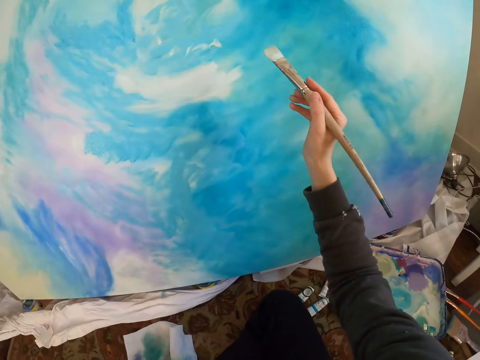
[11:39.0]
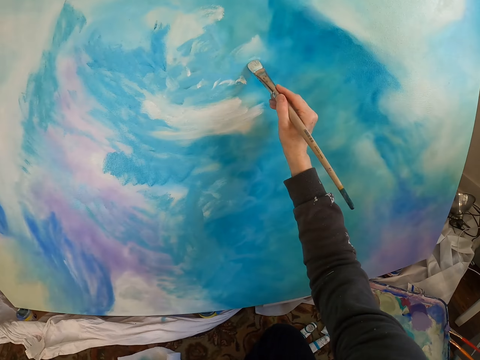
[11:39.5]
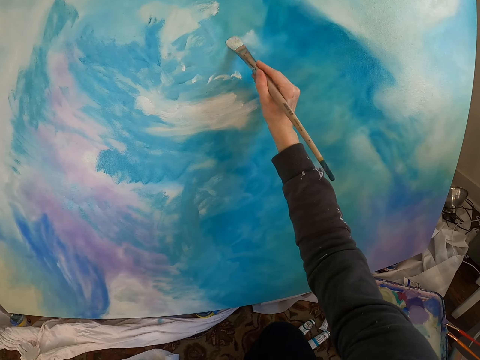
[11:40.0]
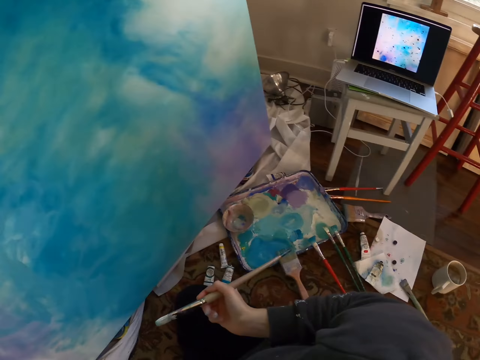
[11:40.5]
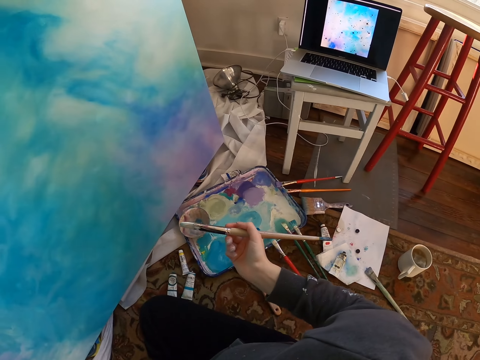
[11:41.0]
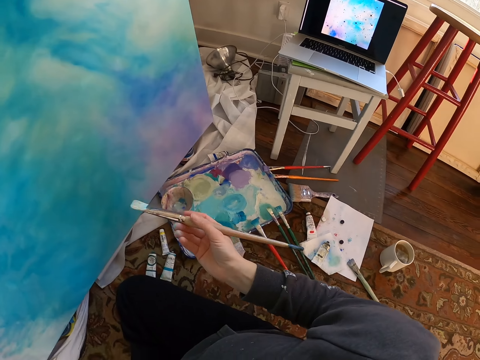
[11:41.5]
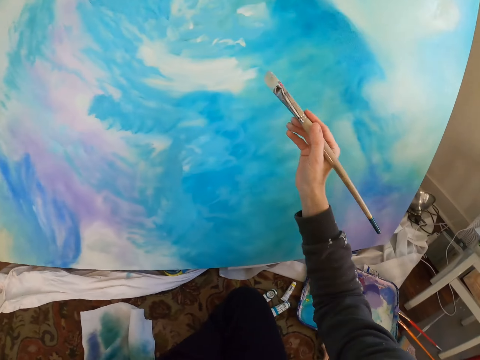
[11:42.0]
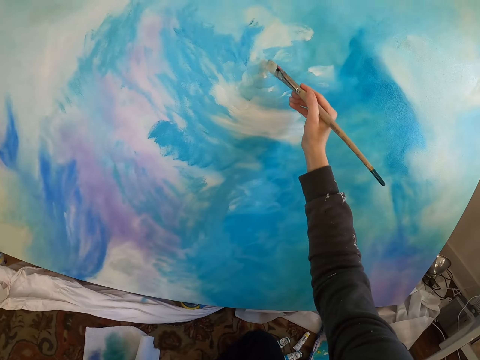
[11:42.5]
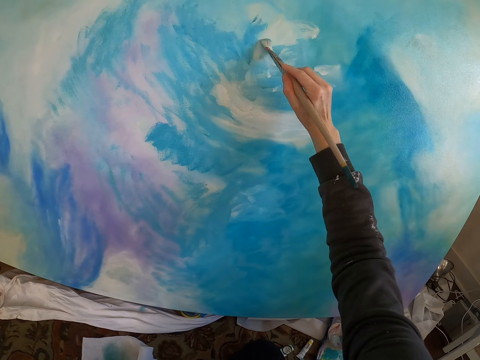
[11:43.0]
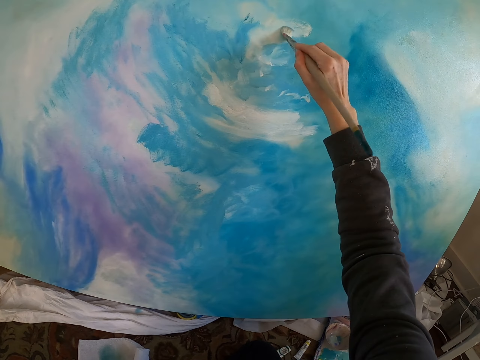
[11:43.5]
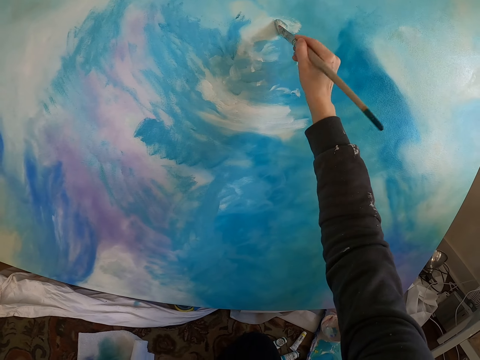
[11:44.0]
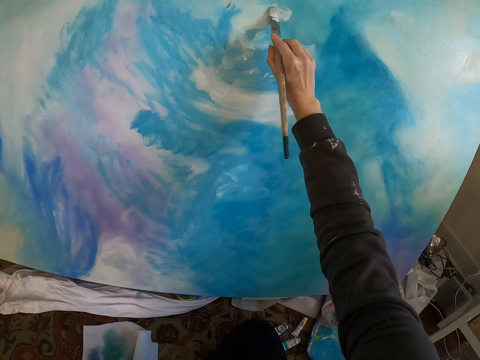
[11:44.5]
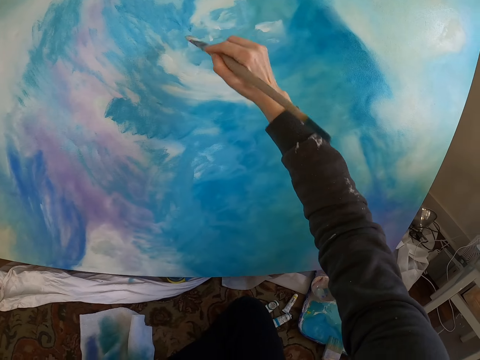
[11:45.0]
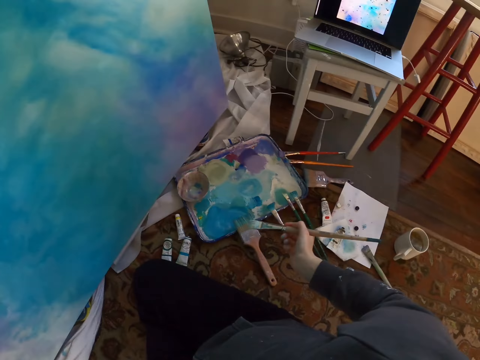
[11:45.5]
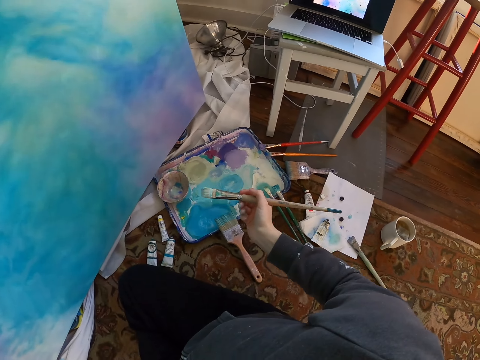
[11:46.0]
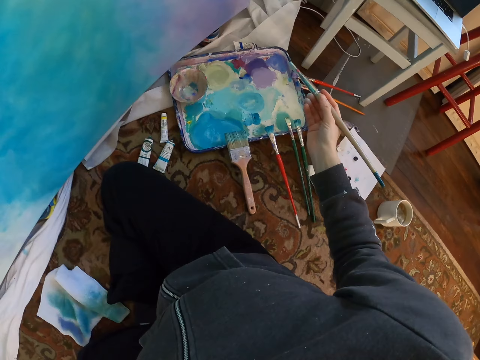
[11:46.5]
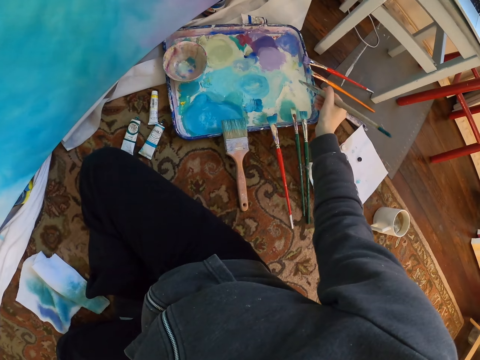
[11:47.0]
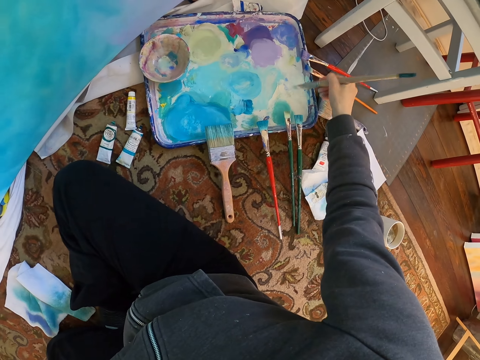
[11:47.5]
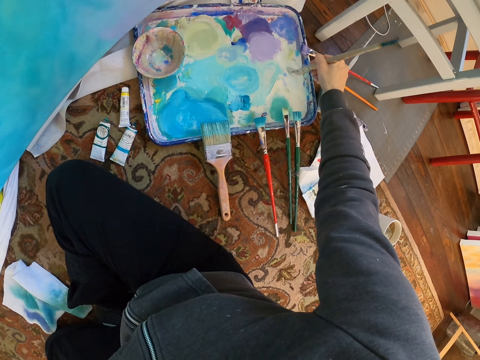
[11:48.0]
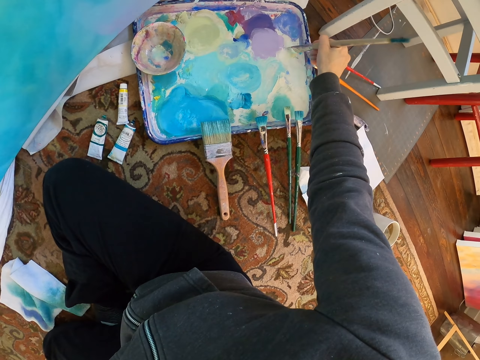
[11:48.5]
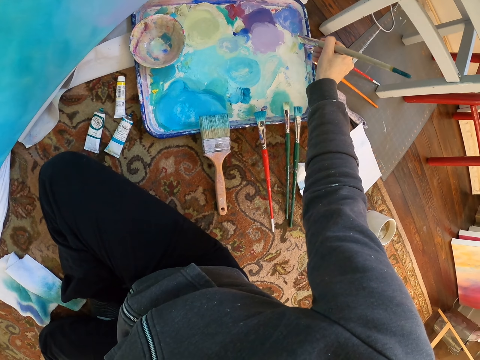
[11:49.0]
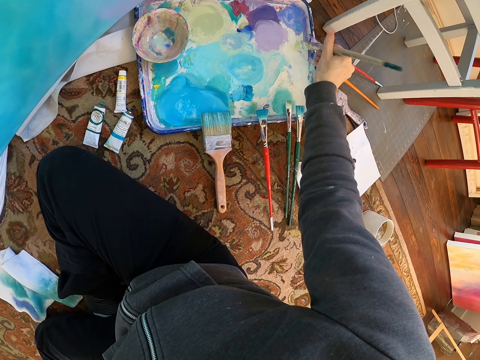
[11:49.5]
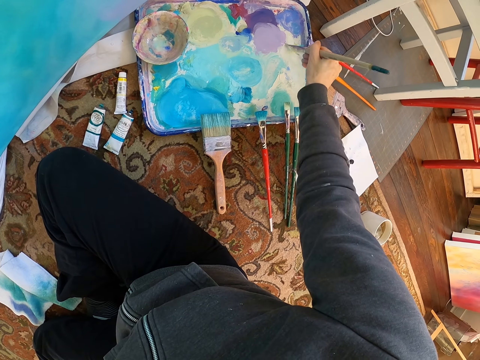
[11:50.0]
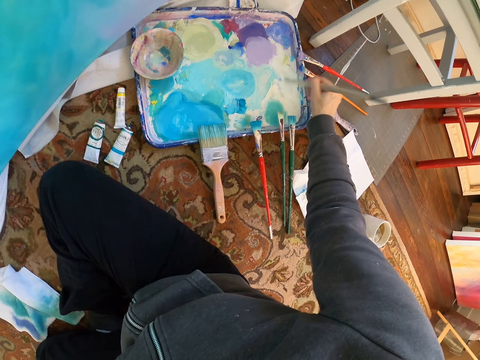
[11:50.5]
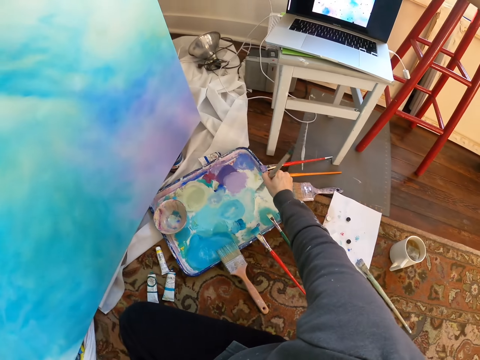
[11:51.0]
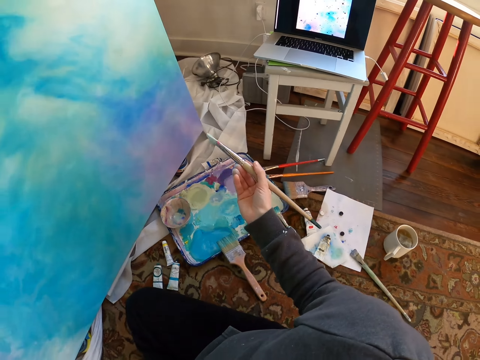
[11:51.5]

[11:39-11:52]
The camera wearer paints the painting. They stare at a laptop and lift the brush. They paint the painting. They lift the brush and stare at the laptop. They dip the paint brush in paint. They stare at the laptop and lift the brush.
